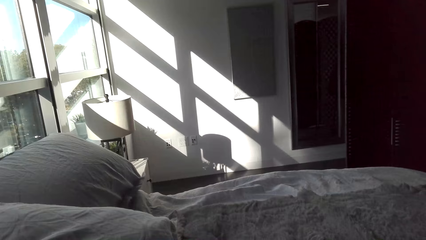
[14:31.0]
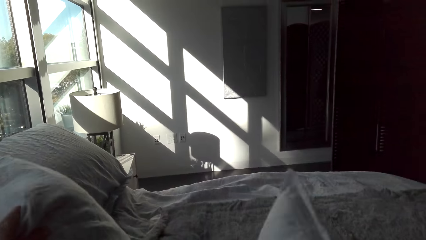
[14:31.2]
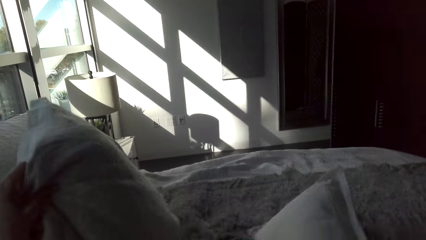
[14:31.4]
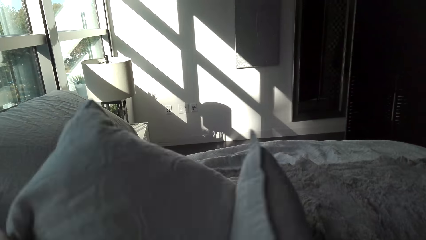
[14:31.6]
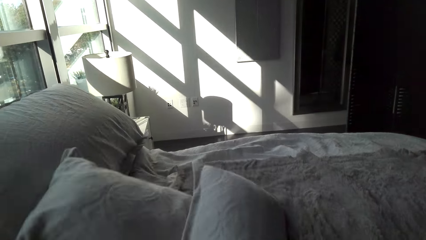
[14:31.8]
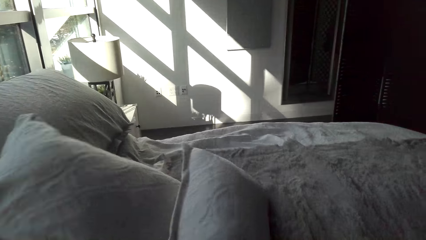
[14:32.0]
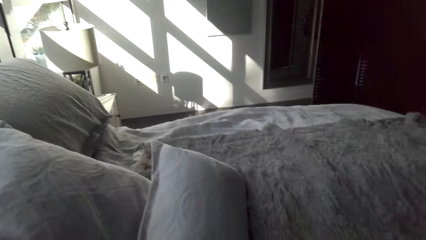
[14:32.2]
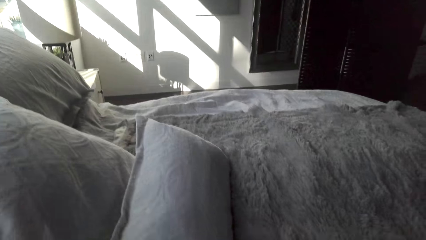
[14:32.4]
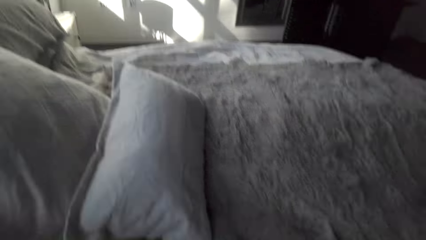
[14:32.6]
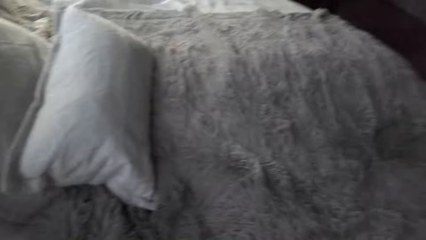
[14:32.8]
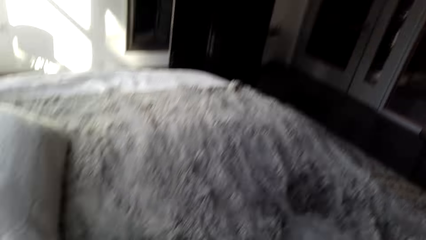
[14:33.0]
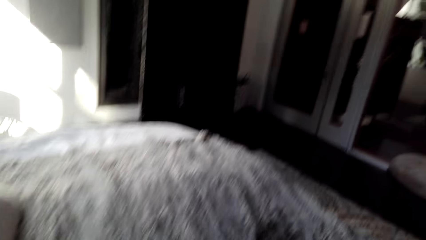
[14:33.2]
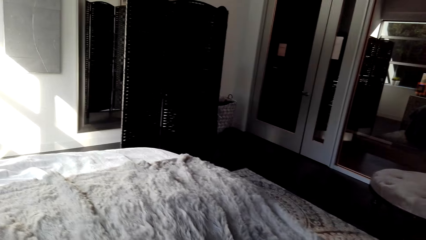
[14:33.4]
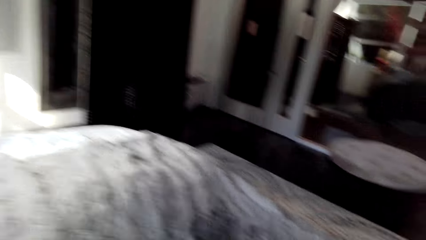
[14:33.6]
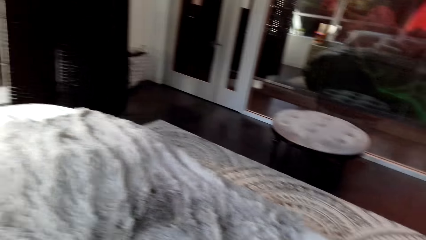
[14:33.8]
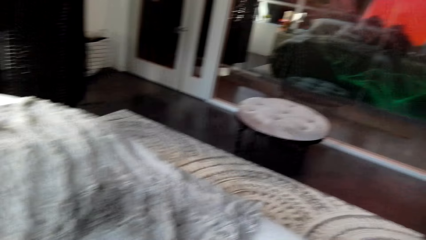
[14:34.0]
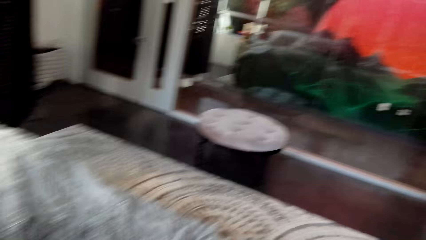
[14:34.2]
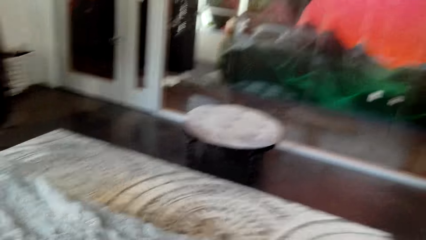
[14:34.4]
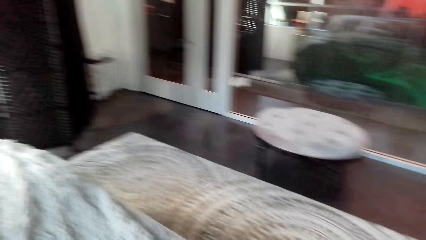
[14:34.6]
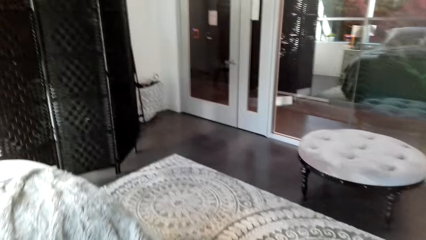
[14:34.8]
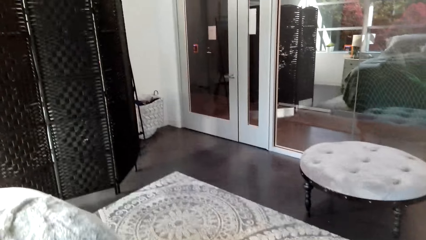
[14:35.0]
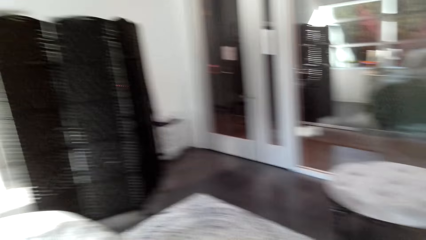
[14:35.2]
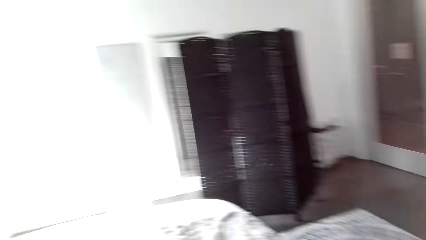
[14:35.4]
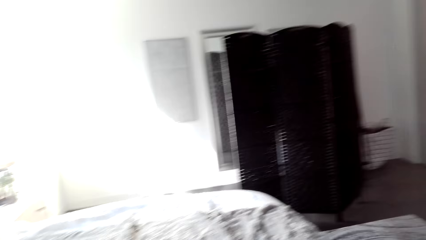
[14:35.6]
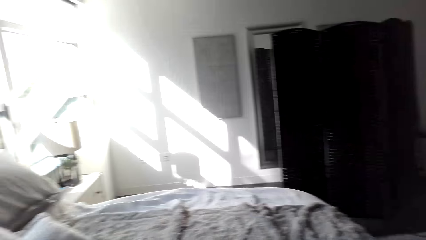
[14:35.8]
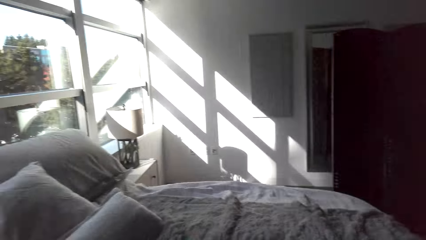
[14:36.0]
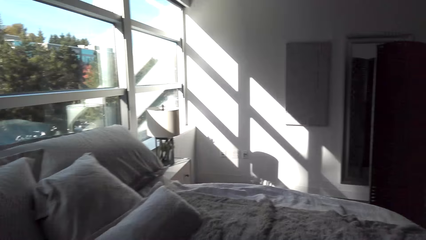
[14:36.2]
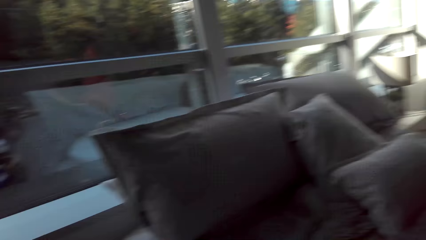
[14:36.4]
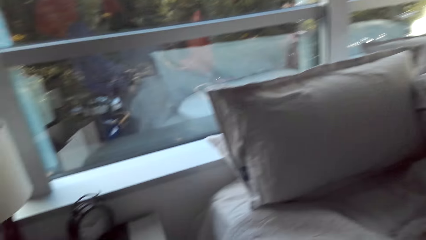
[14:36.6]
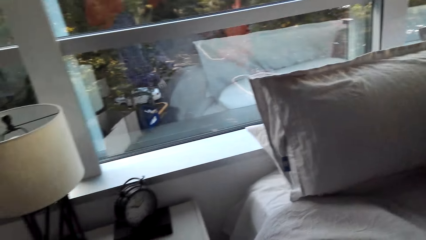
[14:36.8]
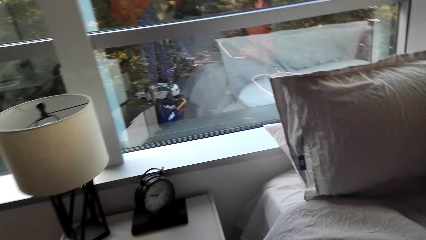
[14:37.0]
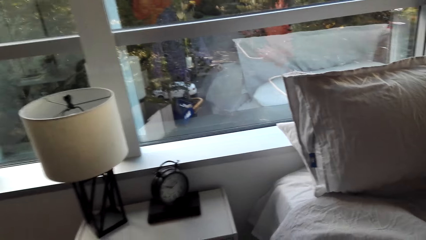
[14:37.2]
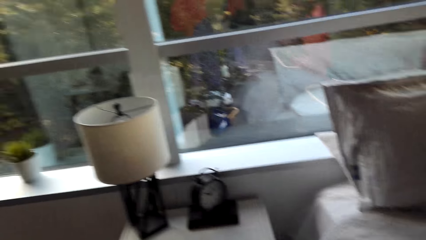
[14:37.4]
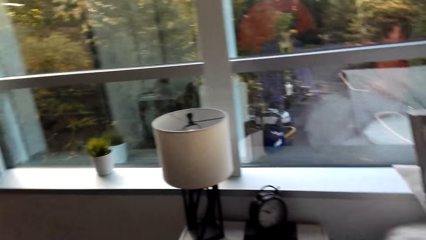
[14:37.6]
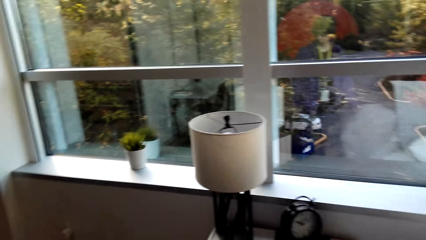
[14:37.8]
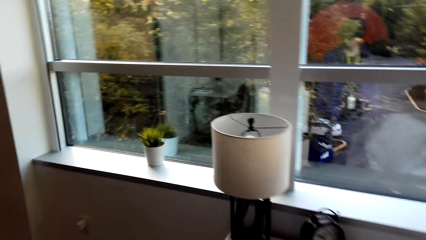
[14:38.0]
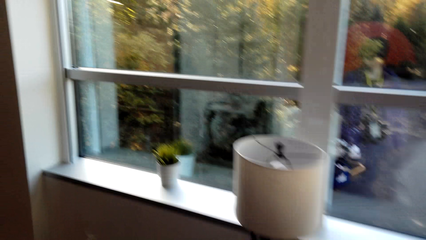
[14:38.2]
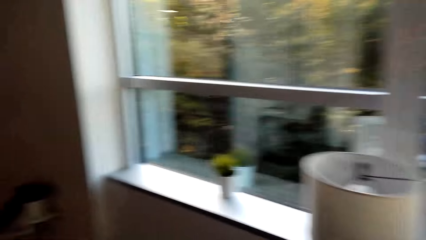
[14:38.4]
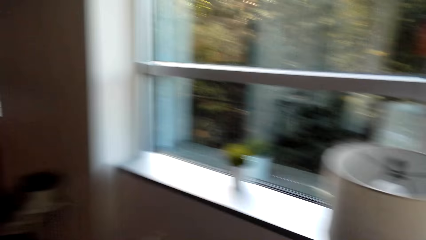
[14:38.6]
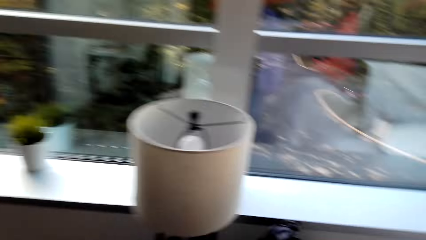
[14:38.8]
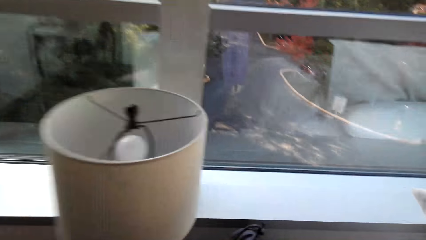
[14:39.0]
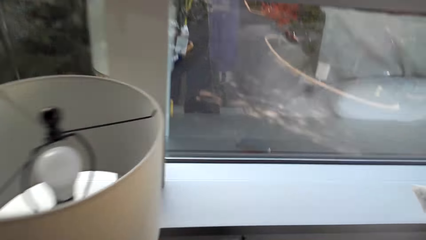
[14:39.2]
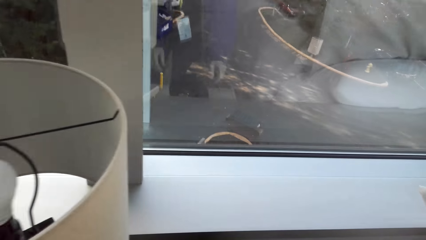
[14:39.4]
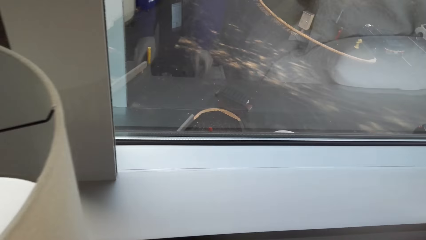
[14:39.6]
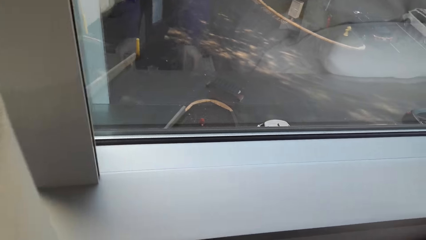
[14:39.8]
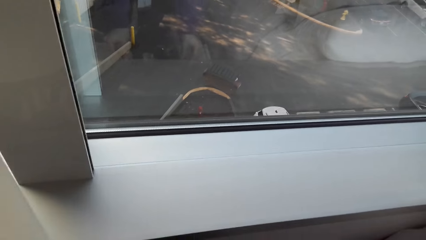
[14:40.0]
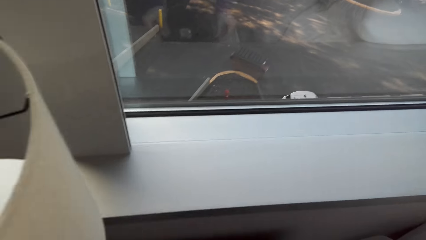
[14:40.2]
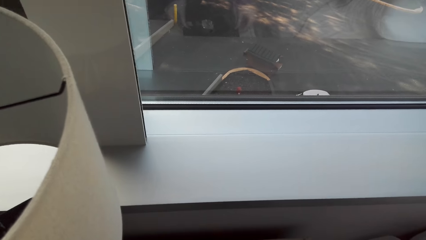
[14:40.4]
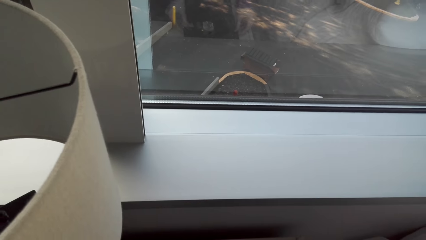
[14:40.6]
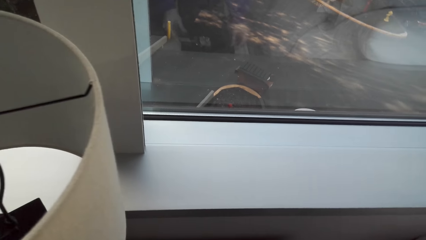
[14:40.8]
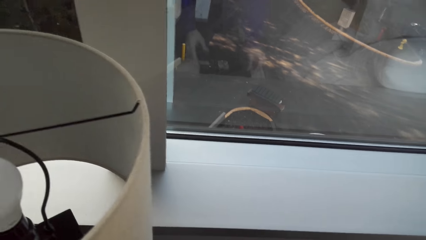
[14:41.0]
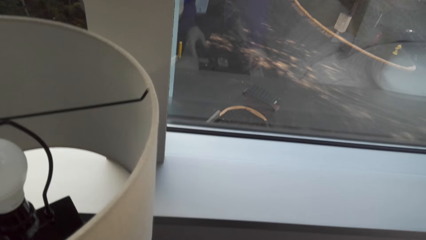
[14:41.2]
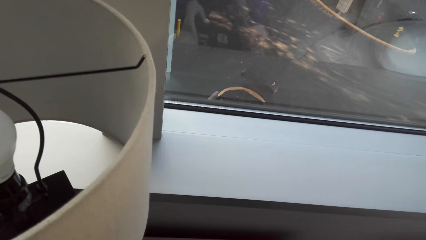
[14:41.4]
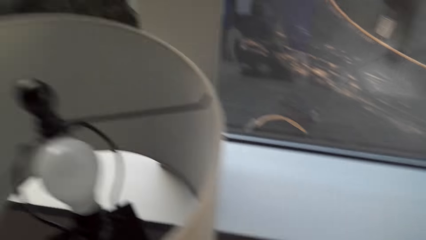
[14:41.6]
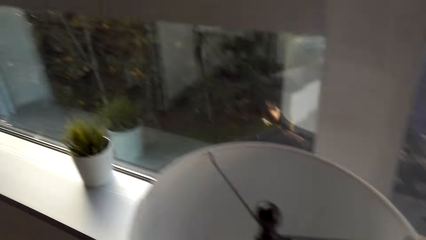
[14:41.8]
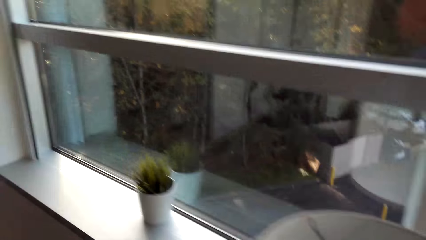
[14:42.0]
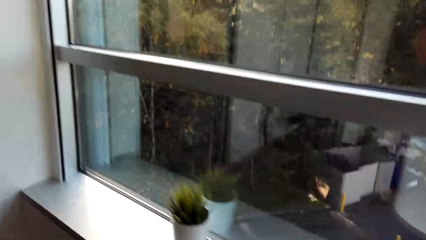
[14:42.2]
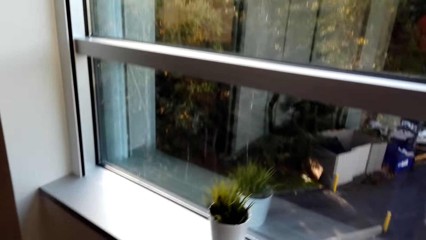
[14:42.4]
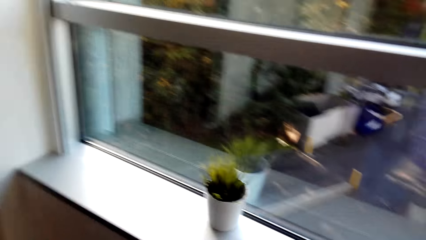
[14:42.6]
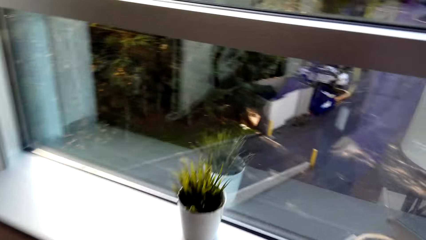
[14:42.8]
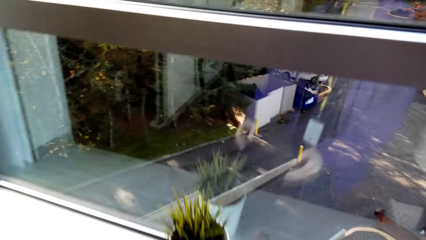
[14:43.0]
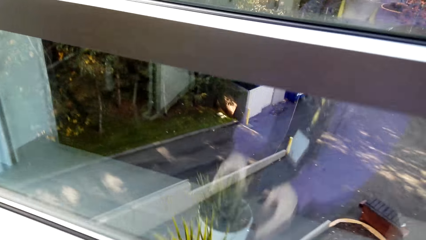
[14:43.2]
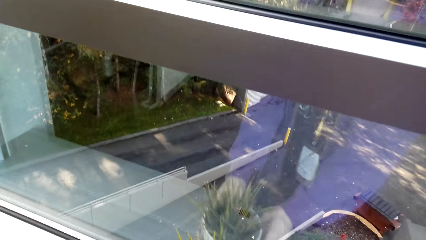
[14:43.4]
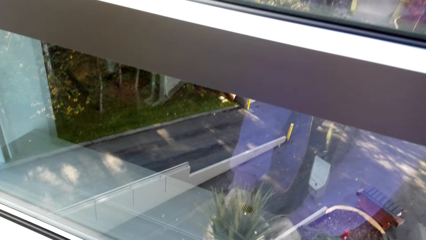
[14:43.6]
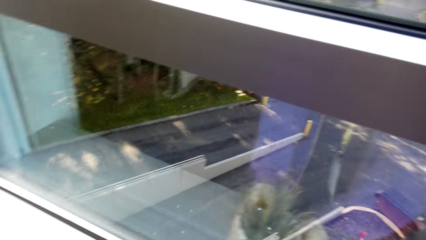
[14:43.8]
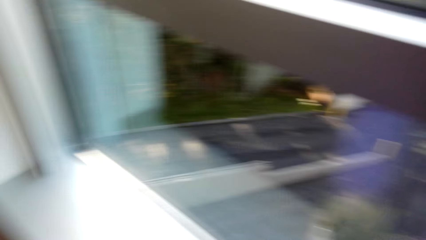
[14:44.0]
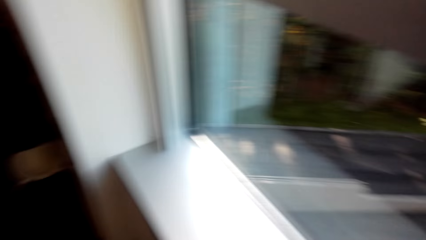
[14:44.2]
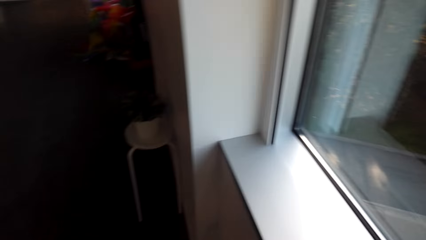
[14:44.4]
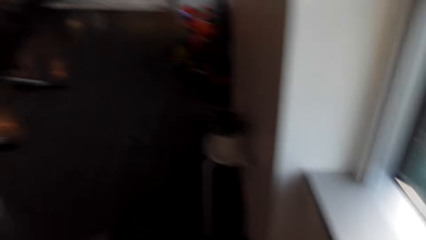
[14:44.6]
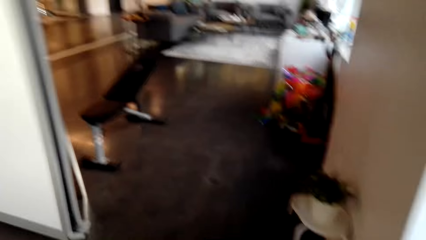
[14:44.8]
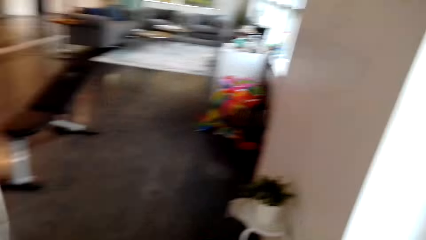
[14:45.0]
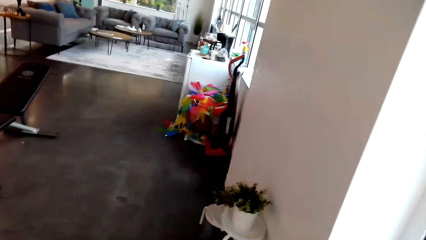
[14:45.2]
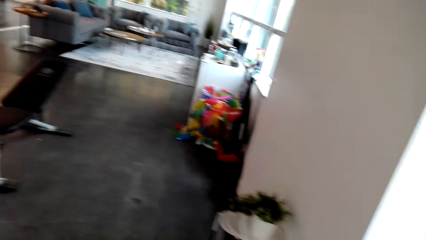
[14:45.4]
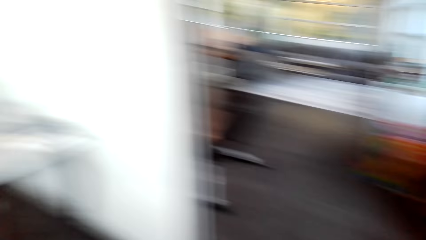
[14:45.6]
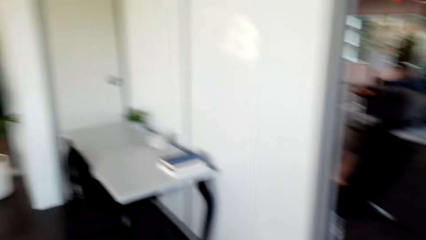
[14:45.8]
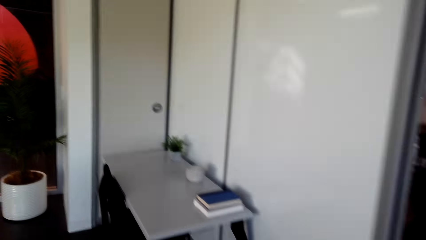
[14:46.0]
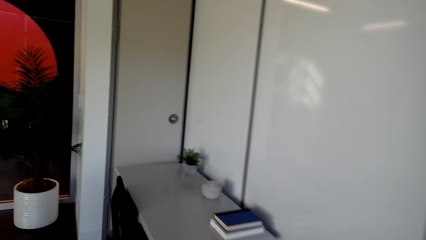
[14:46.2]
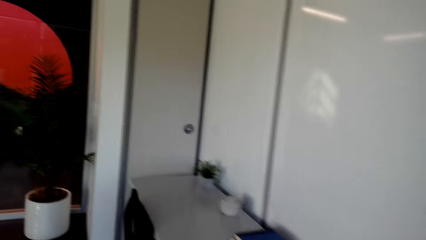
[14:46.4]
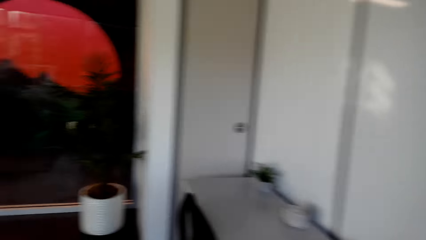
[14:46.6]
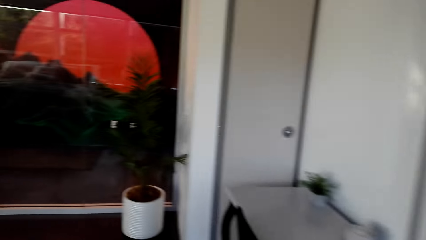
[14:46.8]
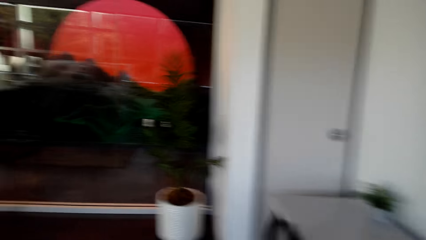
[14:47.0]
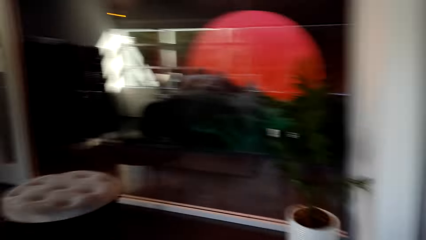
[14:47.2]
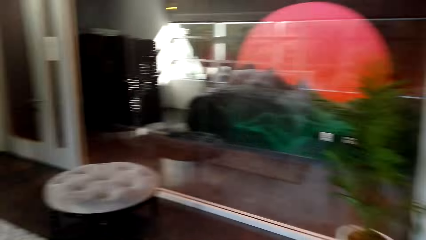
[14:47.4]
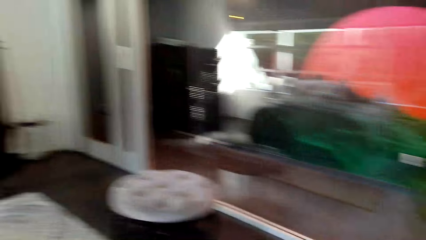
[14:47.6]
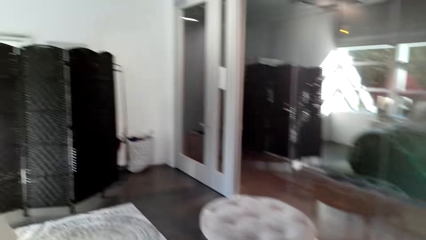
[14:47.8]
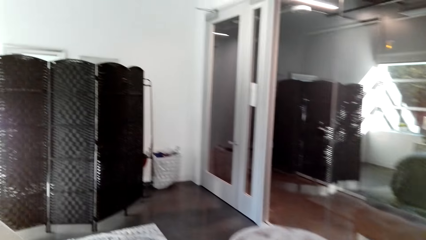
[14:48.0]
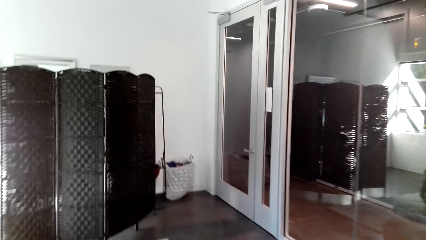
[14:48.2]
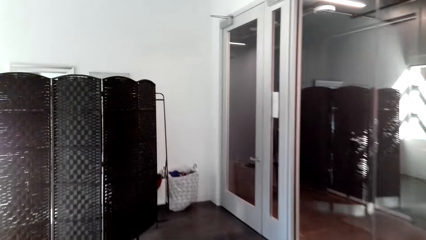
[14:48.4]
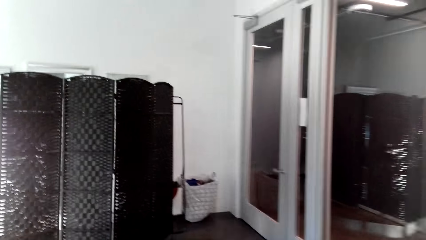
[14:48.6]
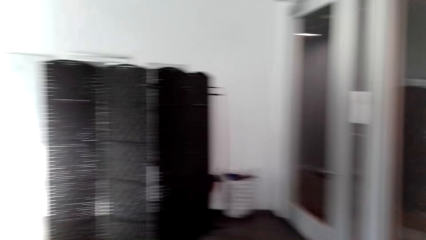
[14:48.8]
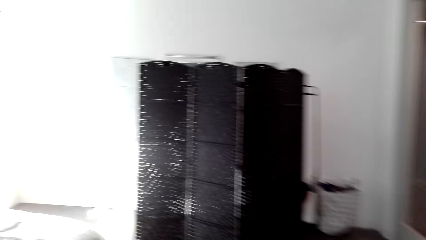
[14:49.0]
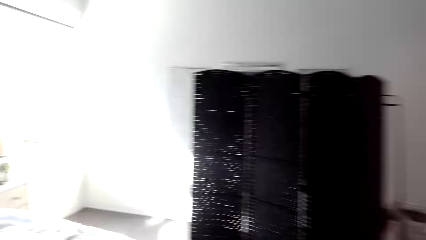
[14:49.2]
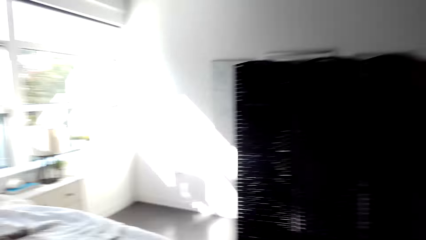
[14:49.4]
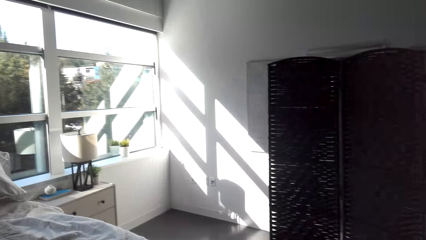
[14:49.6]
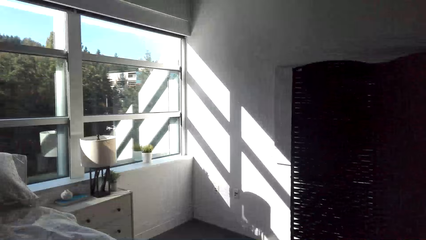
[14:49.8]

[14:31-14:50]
The camera wearer adjusts the pillow on the bed. They walk in the house. They touch a night stand. They walk in the room. They move a flower pot. They walk in the house.
